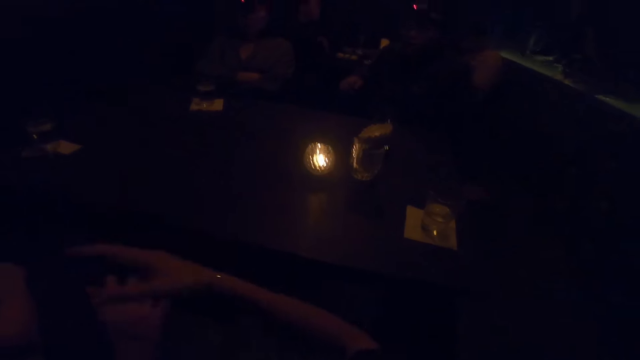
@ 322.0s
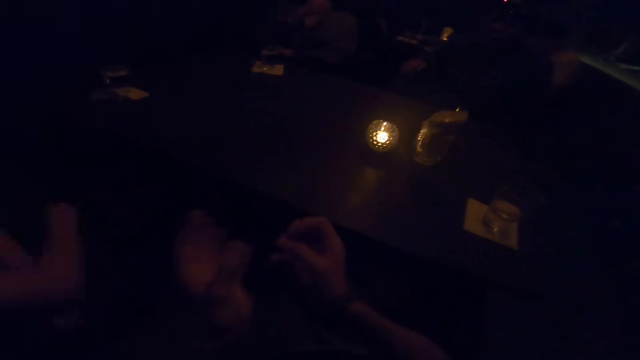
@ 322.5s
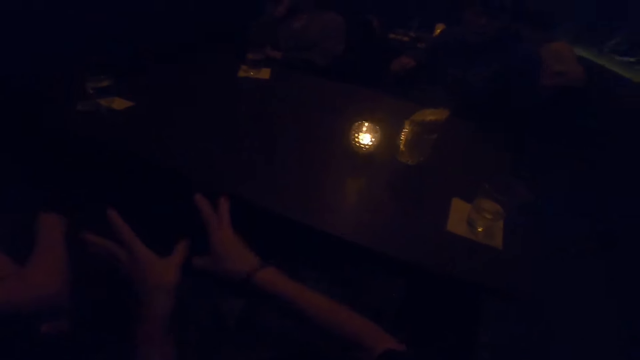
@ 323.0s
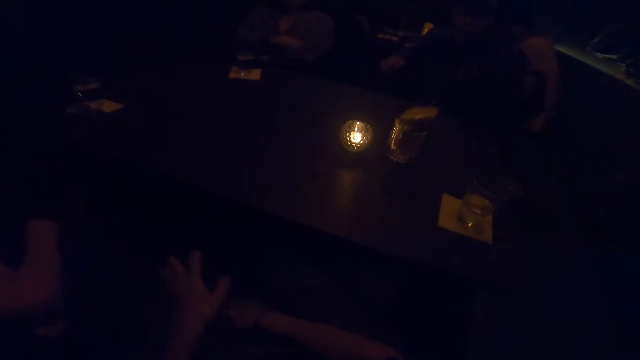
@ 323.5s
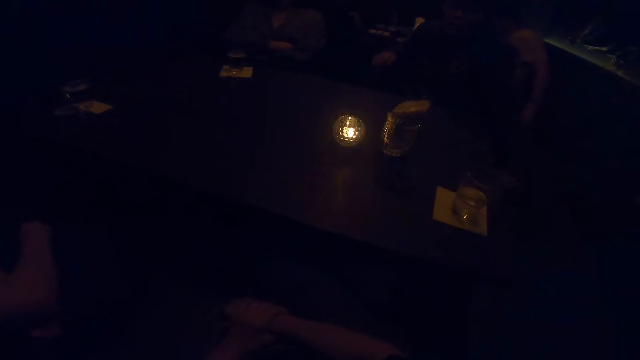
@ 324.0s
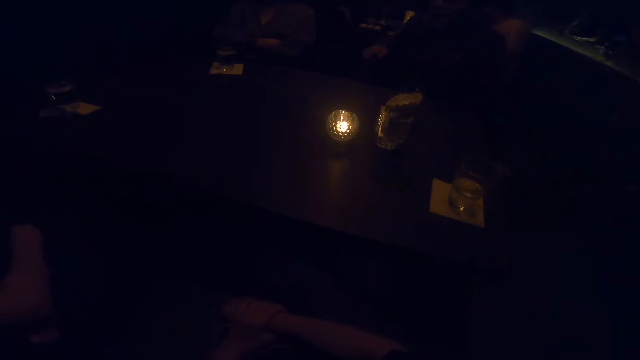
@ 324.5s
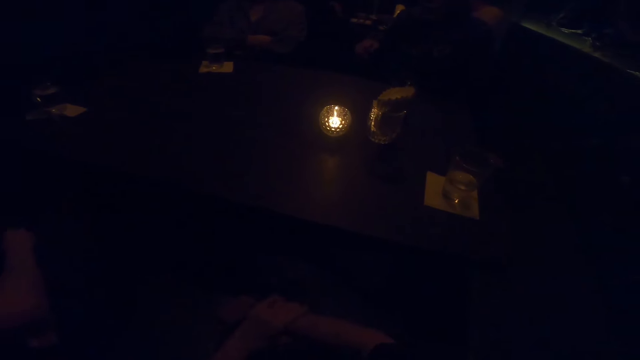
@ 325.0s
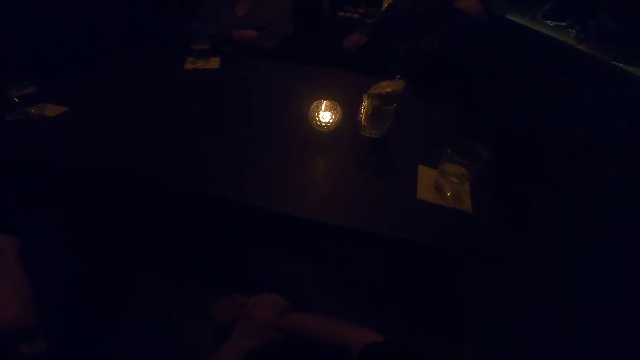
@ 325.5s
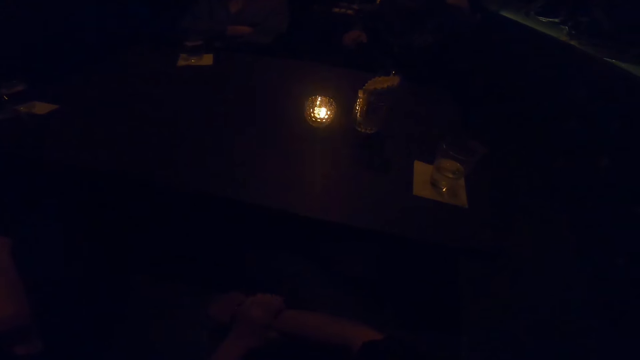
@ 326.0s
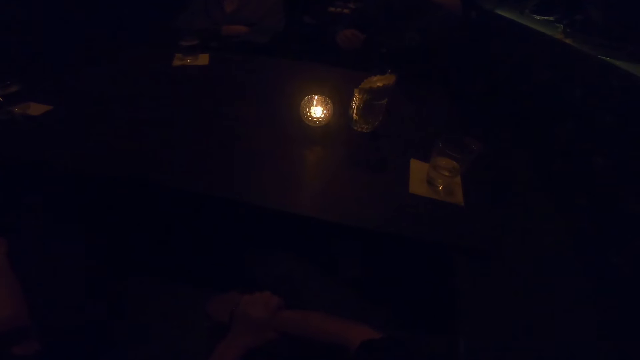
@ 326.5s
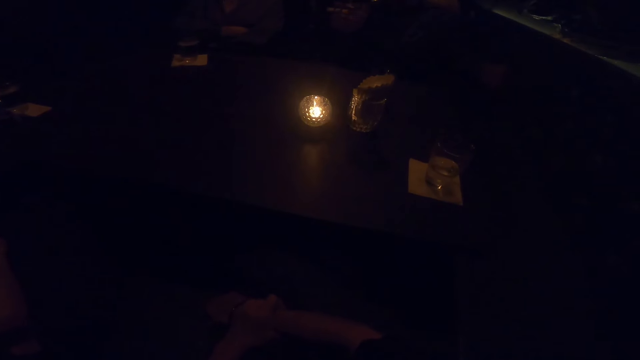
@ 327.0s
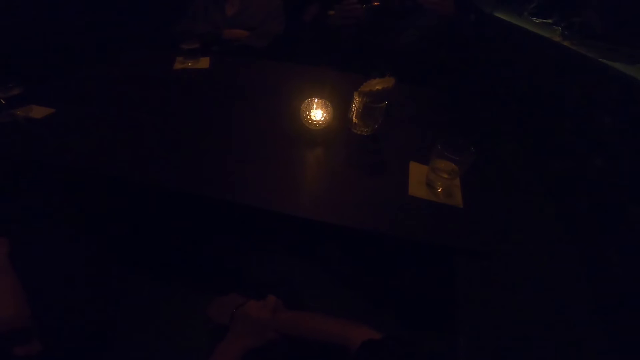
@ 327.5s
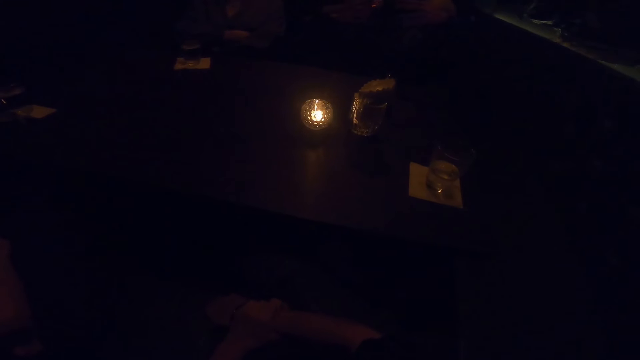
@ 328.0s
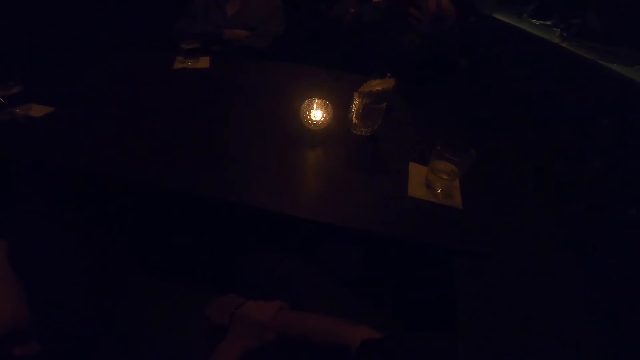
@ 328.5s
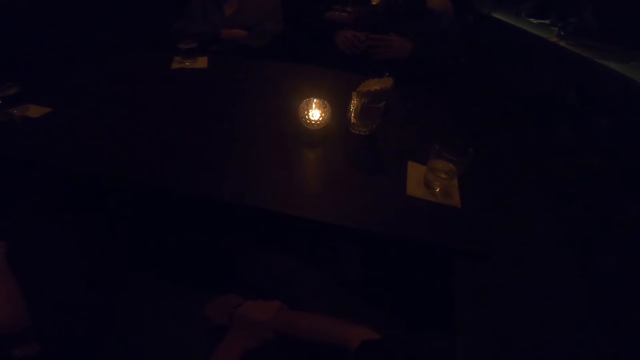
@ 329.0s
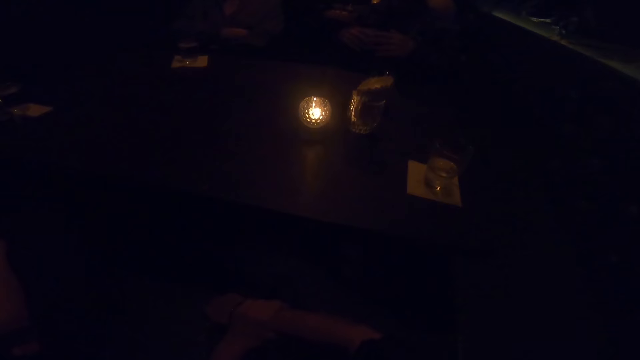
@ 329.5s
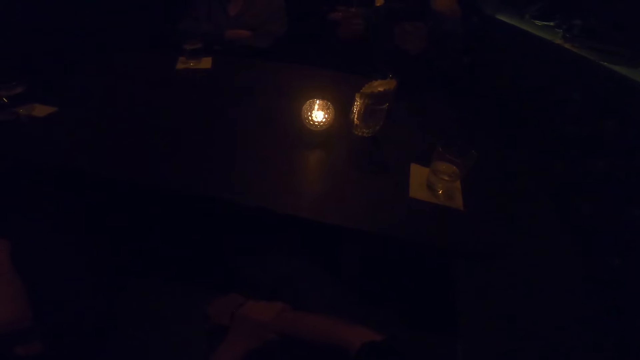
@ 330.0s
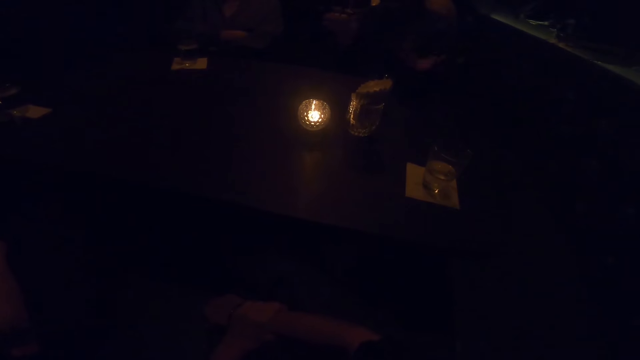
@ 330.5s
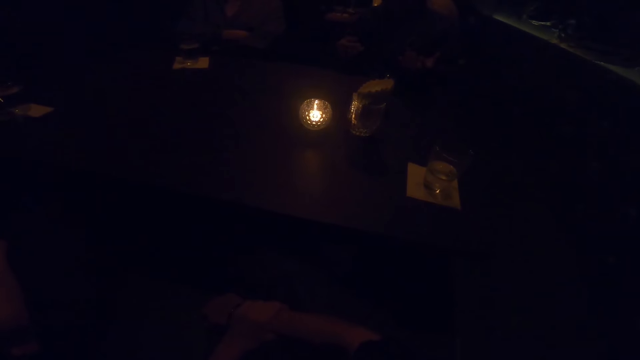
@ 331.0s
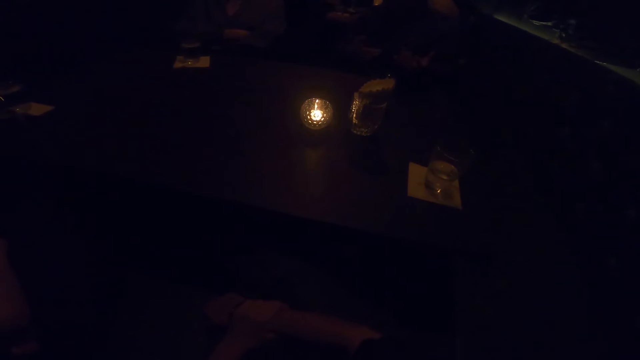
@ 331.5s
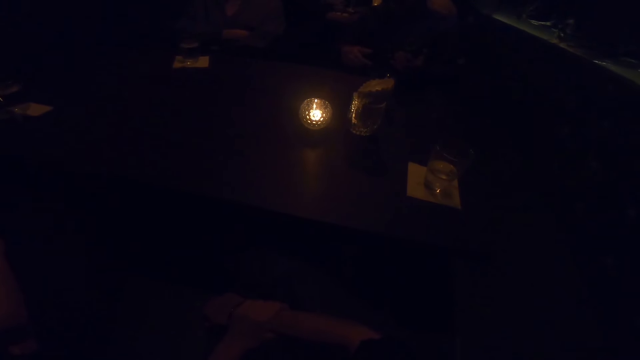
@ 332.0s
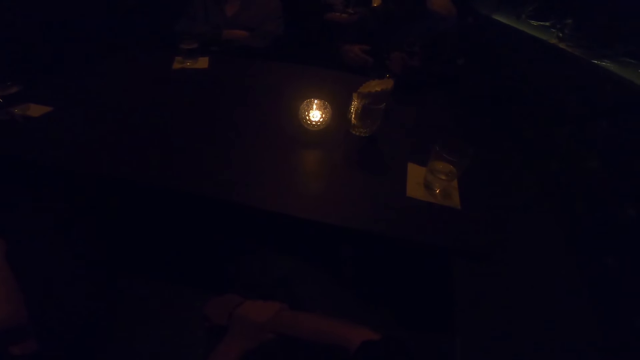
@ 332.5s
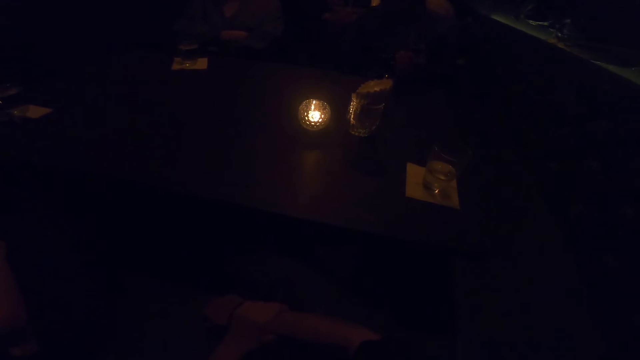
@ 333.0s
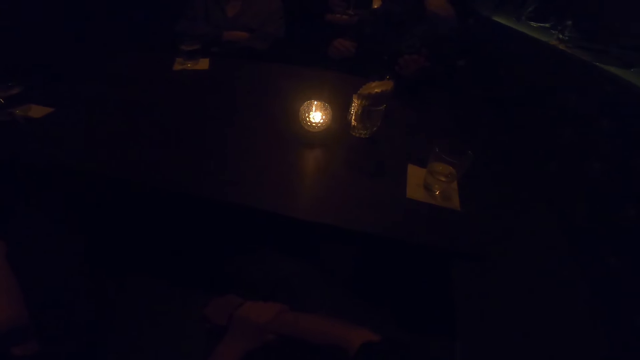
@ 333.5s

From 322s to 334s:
The camera wearer gesticulates with both hands in the air. A man gesticulates with both hands in the air.

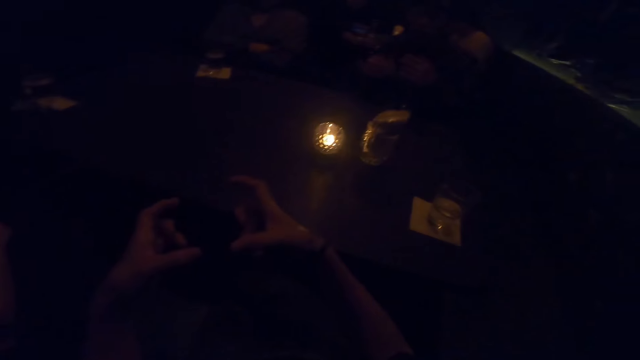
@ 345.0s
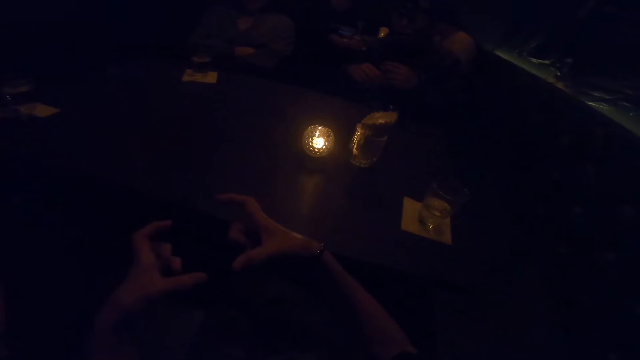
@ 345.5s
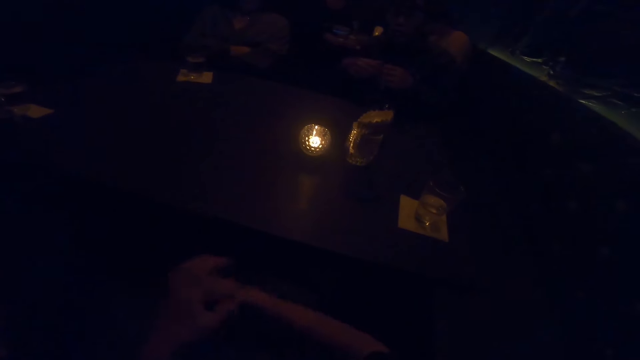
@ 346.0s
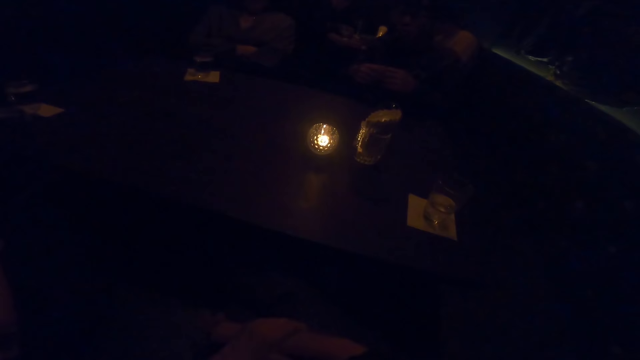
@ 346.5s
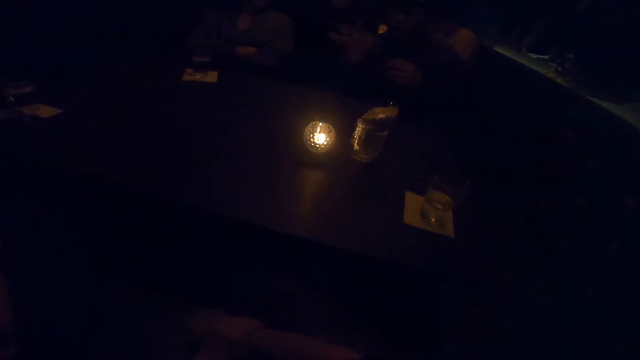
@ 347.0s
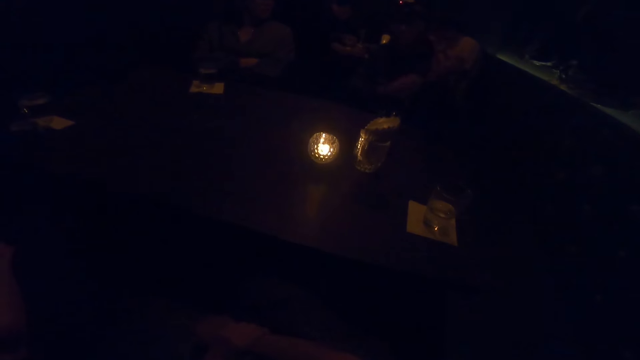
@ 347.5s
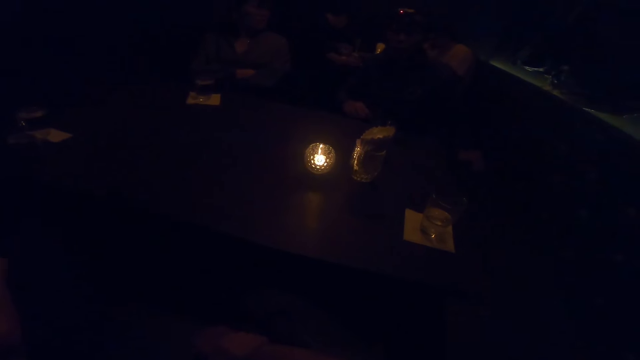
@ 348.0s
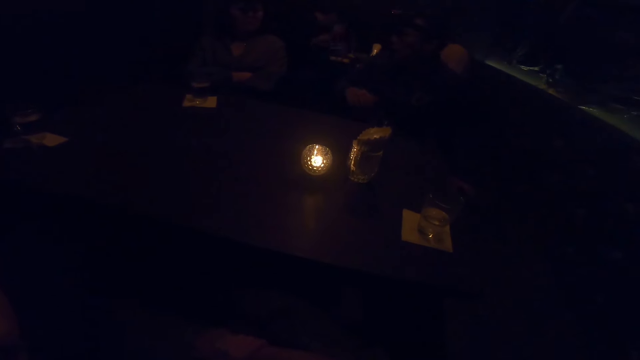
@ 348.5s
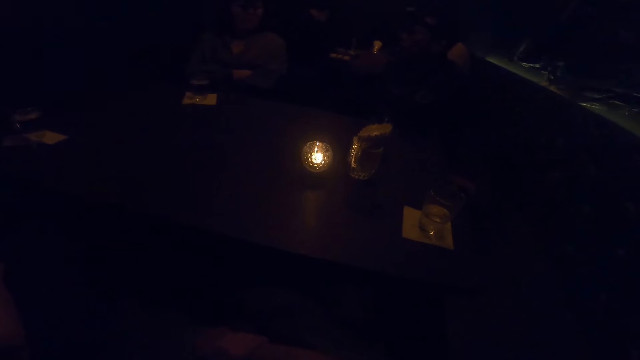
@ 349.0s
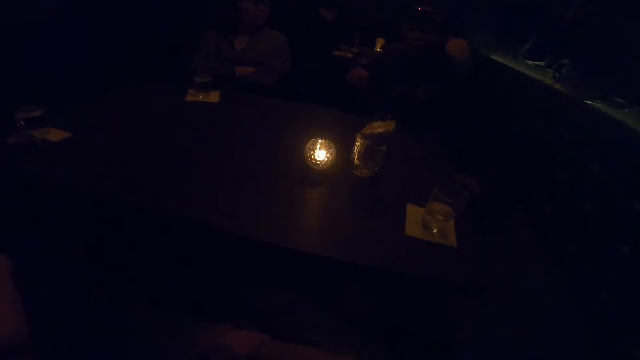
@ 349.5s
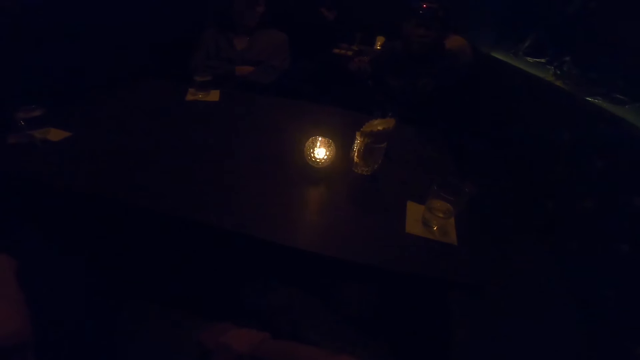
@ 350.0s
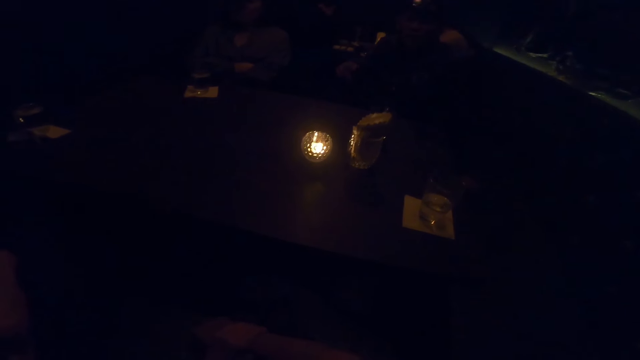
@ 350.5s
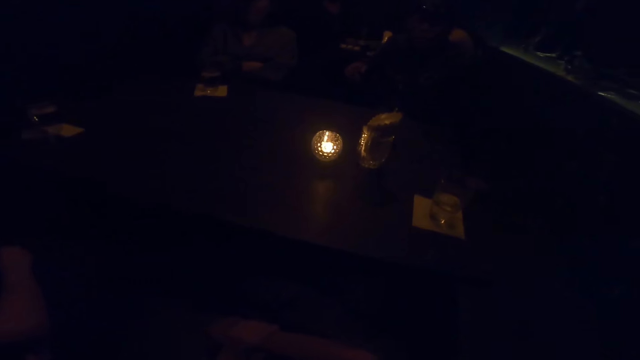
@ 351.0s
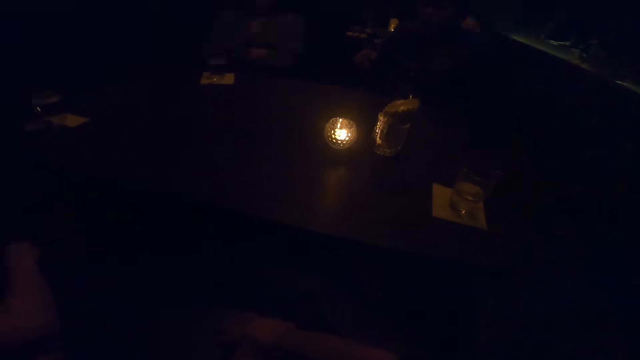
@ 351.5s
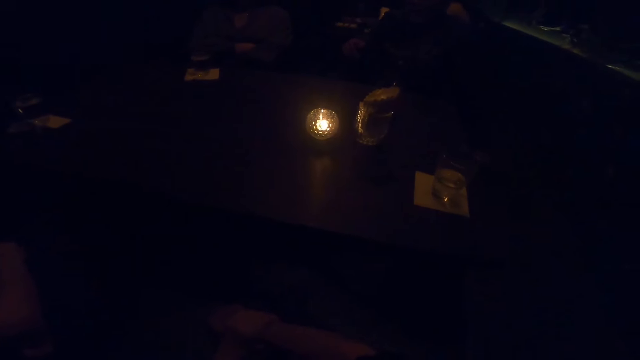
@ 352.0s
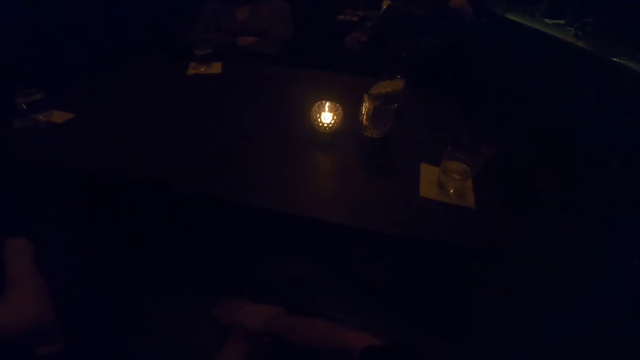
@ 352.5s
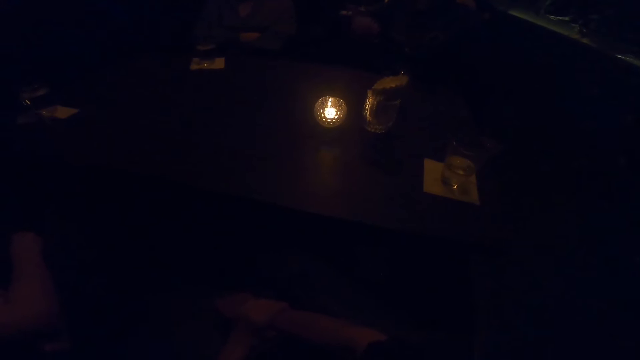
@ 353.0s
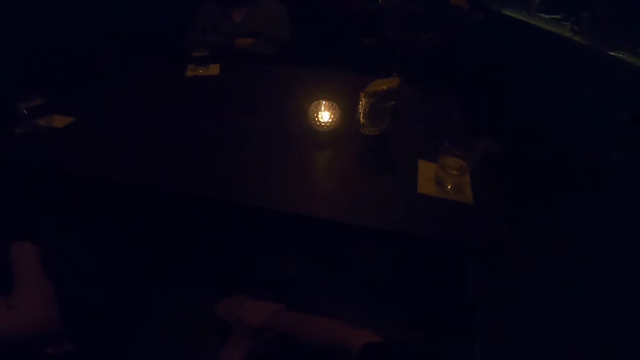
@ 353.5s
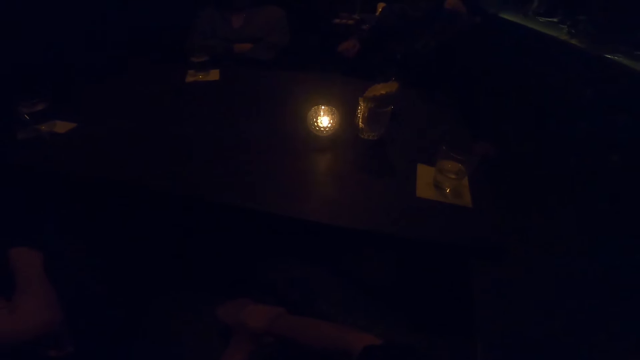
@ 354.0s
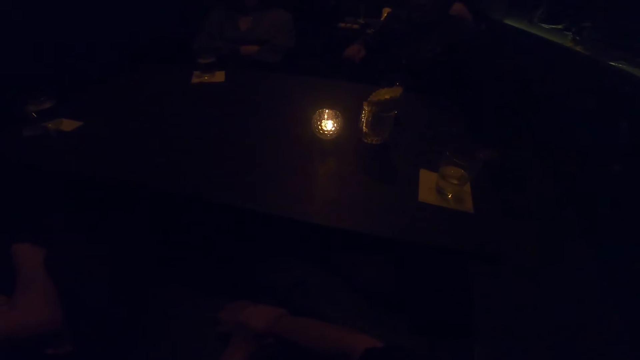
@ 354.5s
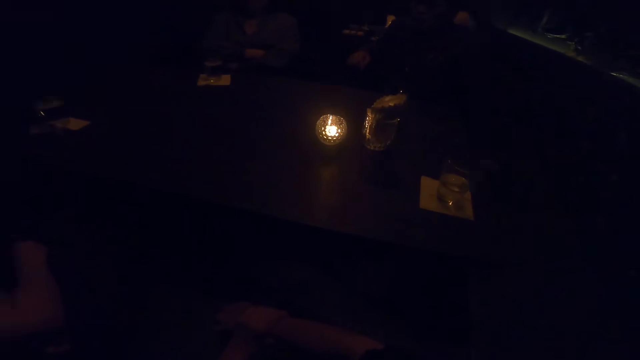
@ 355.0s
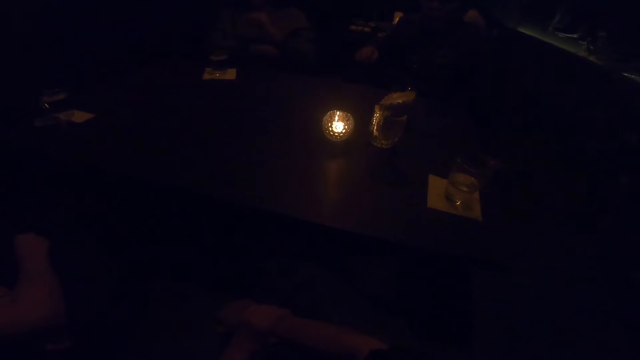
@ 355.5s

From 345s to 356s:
The camera wearer gesticulates with both hands in the air. A person puts a hand on a table.
